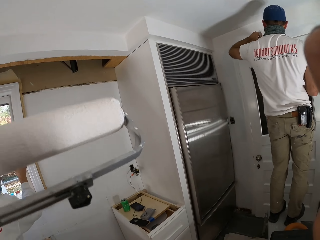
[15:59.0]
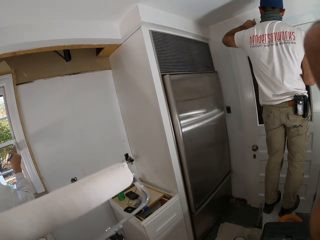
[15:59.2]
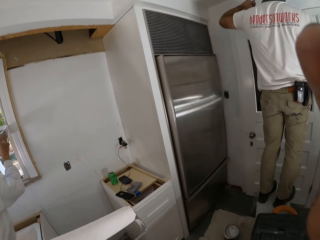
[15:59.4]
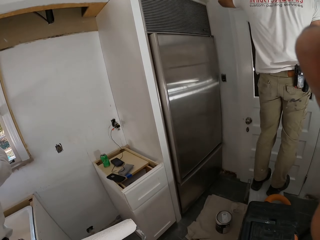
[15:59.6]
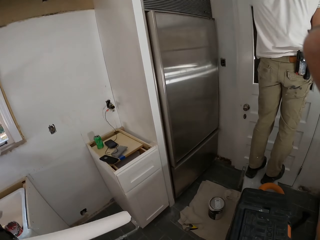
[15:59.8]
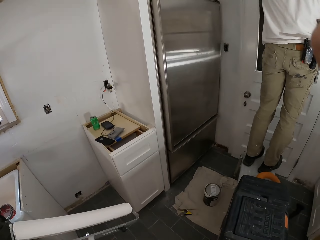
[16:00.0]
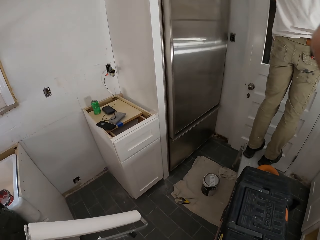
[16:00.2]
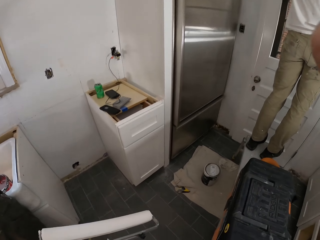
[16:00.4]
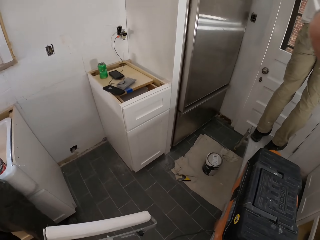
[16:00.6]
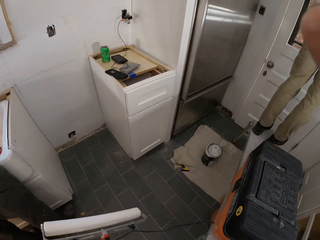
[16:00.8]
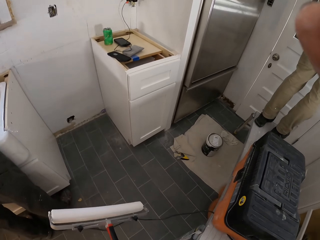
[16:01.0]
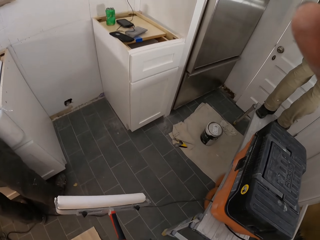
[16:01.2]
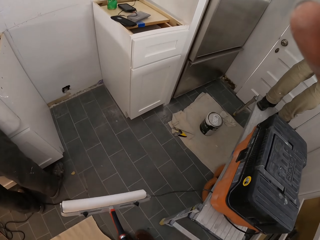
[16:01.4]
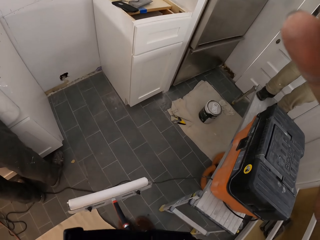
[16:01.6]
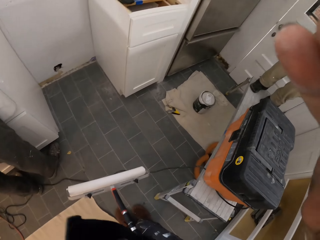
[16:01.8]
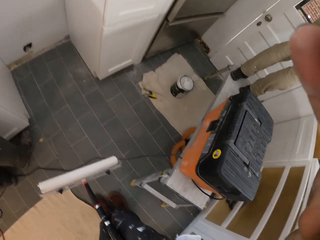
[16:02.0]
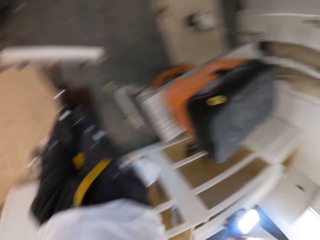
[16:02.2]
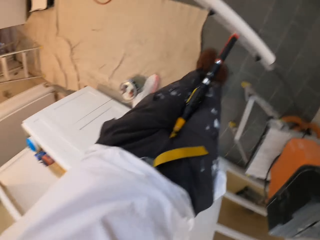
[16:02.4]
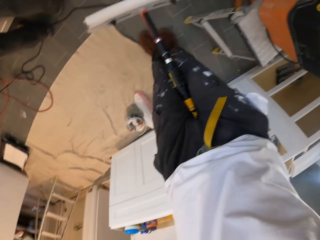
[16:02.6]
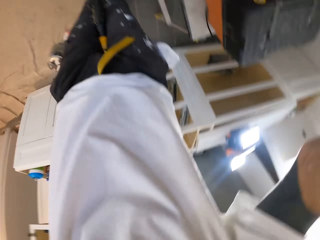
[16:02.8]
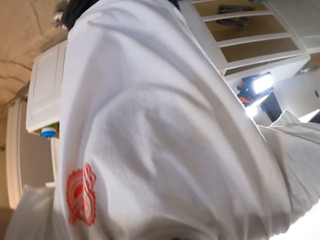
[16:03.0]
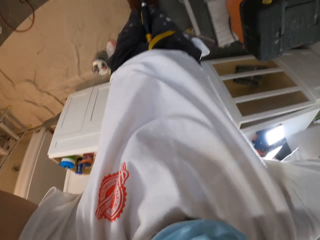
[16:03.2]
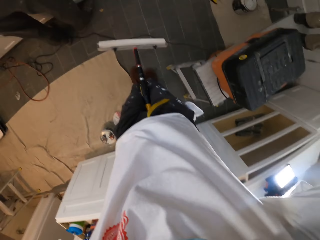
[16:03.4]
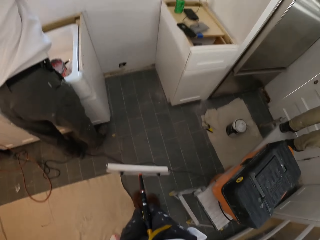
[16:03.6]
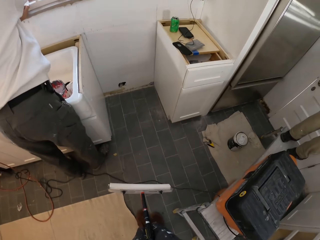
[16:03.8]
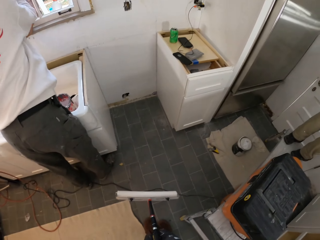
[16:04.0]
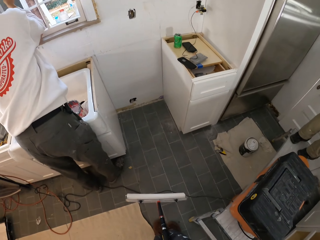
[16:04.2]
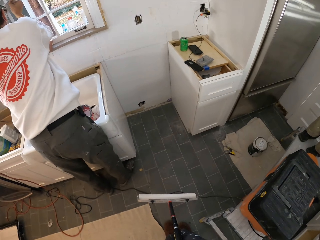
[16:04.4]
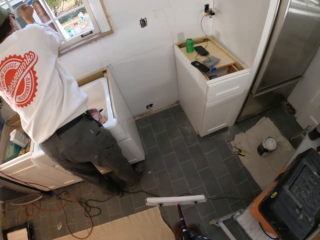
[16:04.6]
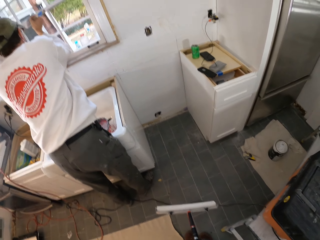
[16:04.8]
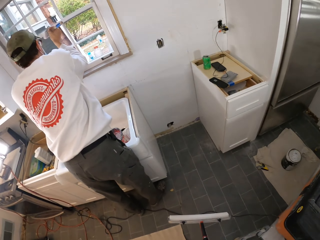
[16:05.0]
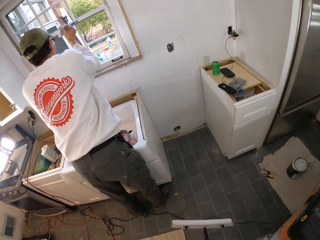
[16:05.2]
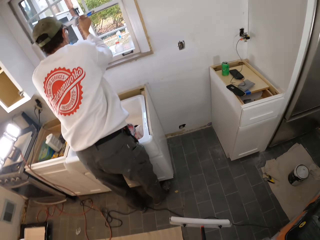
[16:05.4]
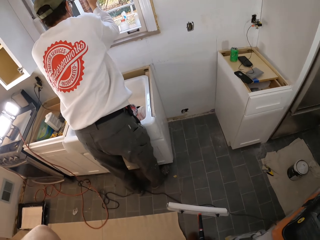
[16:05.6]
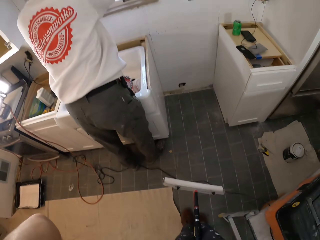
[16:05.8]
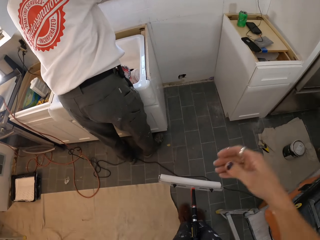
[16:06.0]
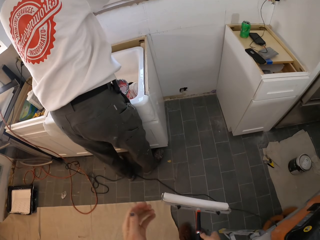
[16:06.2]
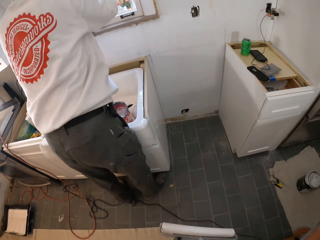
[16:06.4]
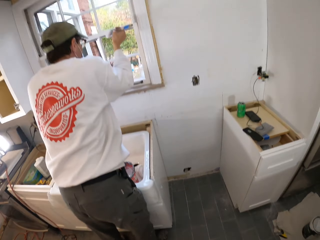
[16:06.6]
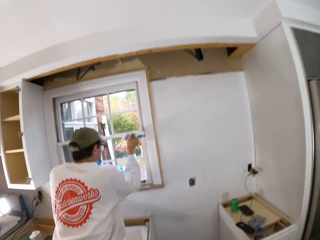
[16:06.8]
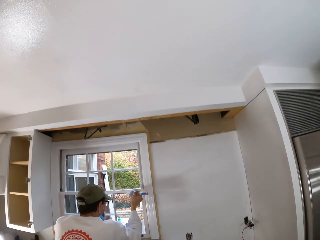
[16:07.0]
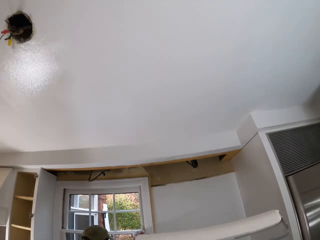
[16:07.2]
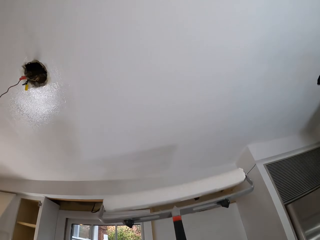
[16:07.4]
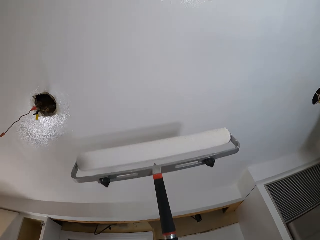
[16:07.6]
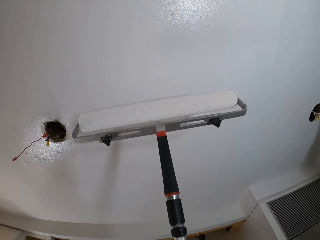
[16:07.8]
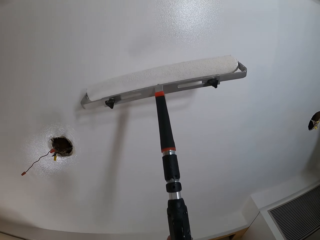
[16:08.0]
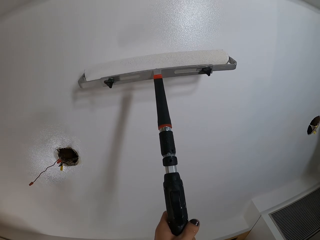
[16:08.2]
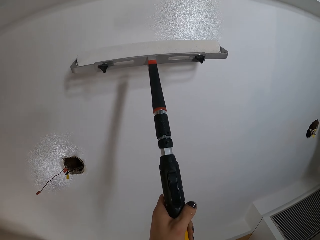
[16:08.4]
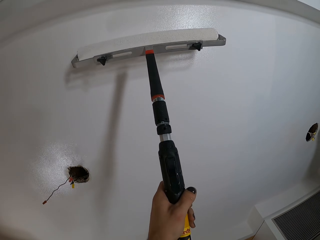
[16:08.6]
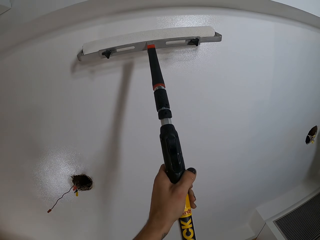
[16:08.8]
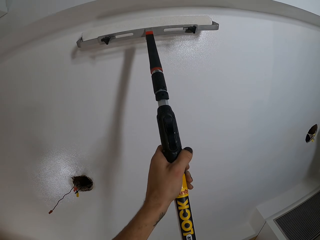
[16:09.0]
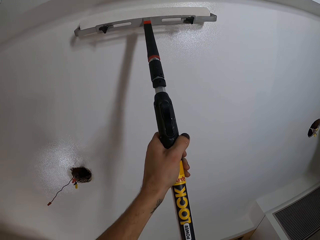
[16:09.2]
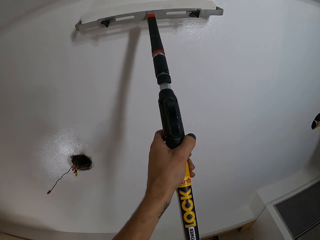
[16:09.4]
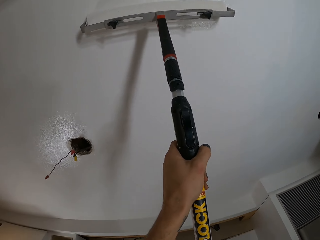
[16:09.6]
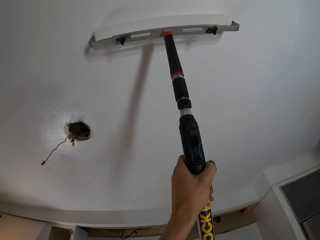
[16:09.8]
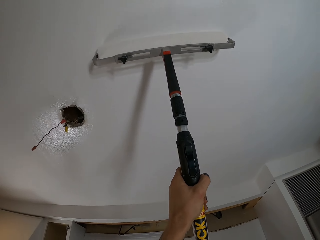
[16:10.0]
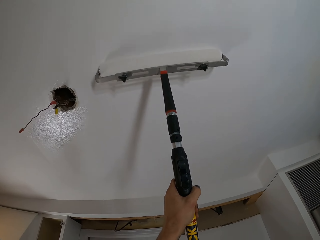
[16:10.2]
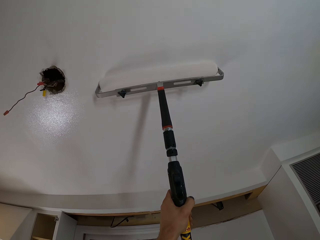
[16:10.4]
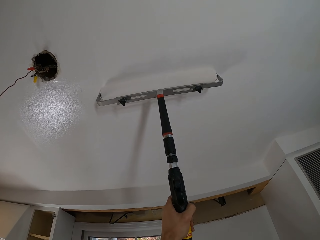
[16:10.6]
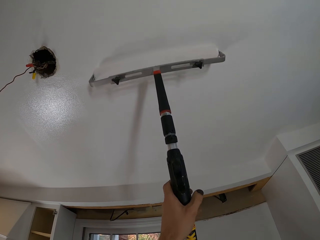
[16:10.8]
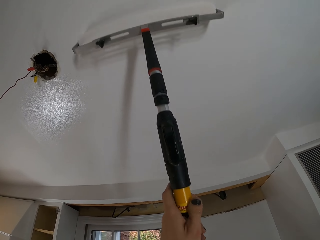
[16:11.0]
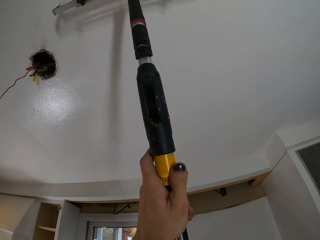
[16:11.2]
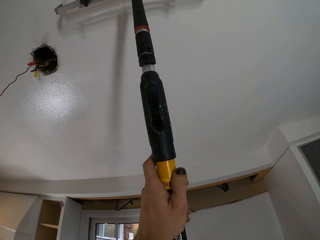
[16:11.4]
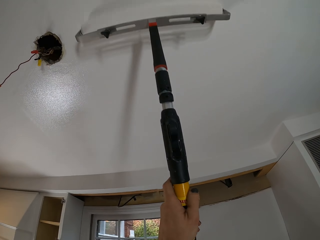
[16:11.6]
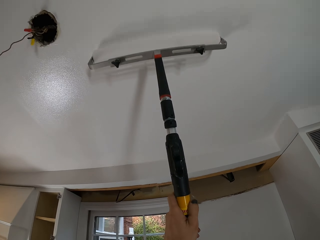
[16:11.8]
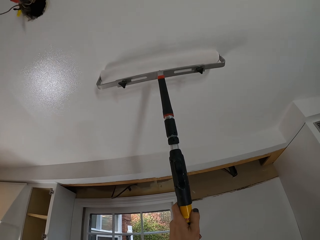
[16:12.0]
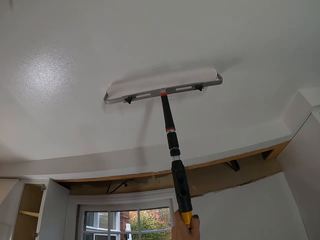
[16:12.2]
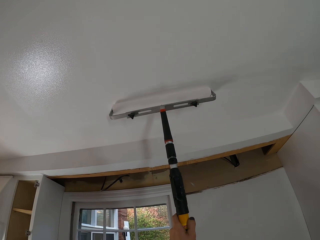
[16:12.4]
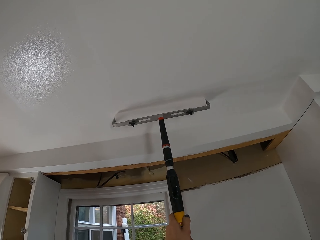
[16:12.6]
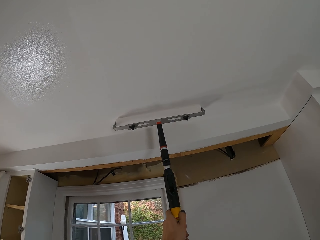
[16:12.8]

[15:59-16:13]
A man paints. The camera wearer looks around the house. Another man paints. The camera wearer lifts a paint roller. They paint on the house wall.

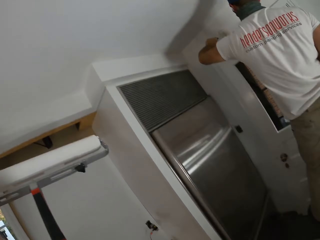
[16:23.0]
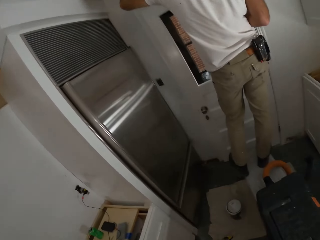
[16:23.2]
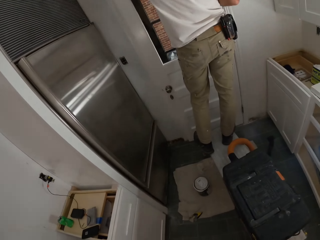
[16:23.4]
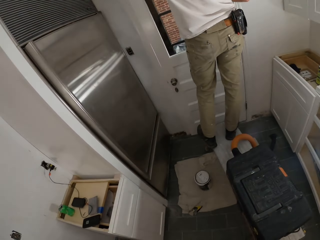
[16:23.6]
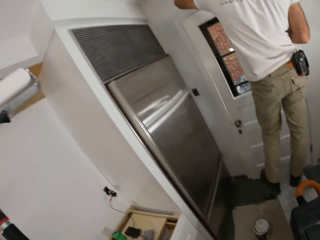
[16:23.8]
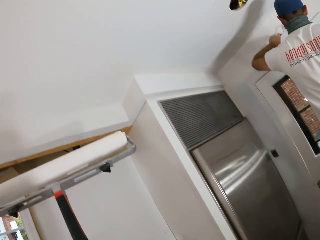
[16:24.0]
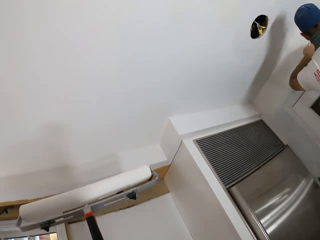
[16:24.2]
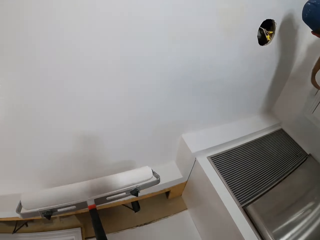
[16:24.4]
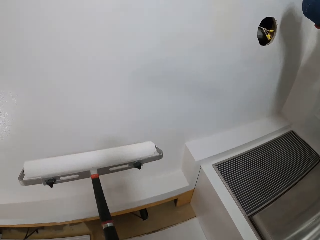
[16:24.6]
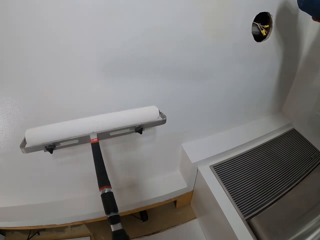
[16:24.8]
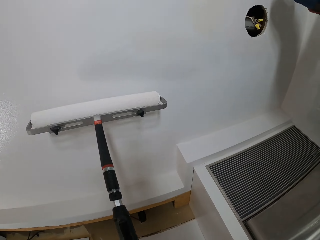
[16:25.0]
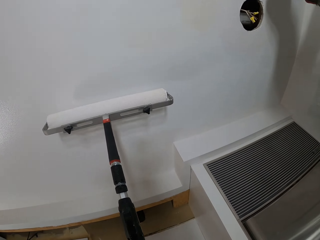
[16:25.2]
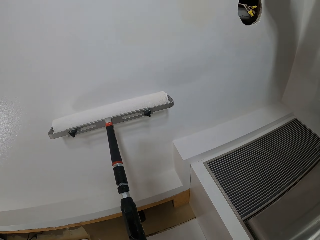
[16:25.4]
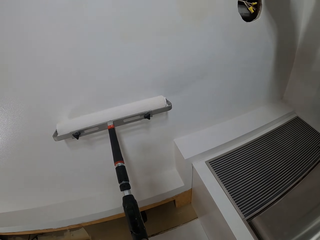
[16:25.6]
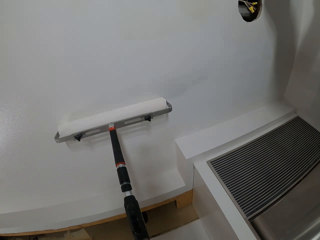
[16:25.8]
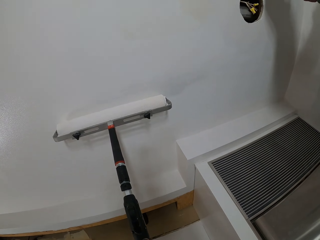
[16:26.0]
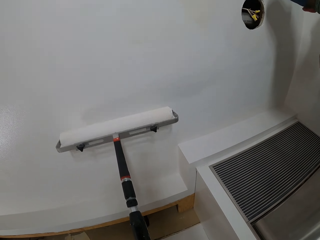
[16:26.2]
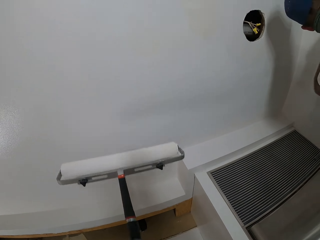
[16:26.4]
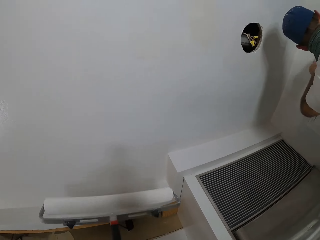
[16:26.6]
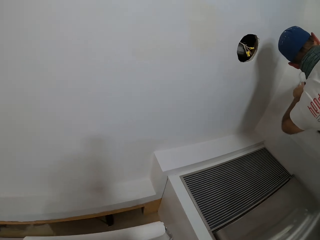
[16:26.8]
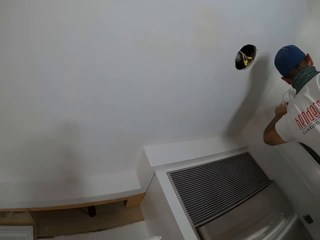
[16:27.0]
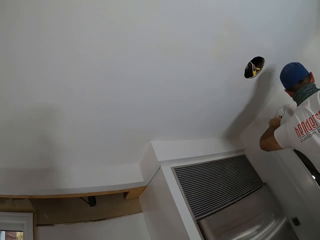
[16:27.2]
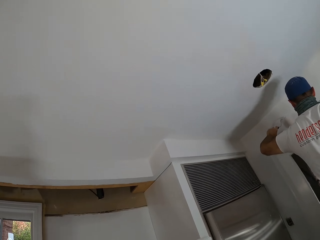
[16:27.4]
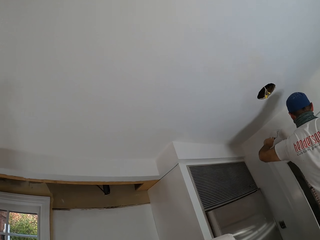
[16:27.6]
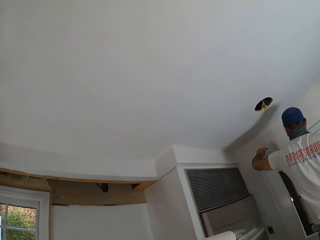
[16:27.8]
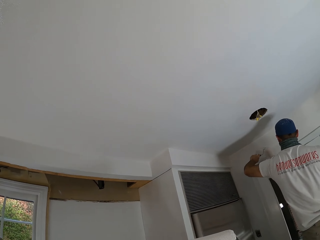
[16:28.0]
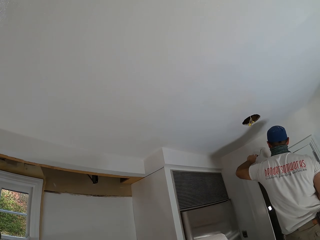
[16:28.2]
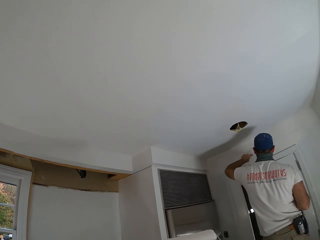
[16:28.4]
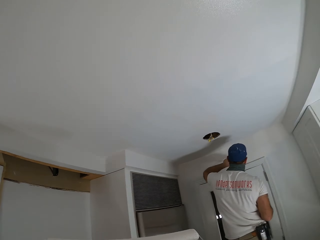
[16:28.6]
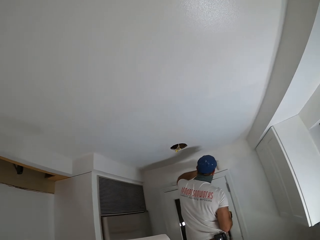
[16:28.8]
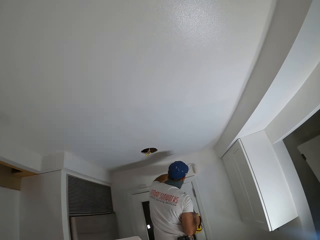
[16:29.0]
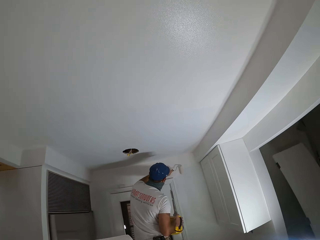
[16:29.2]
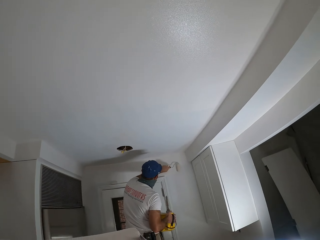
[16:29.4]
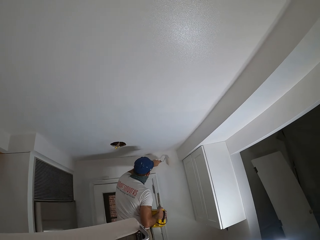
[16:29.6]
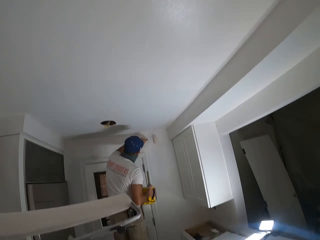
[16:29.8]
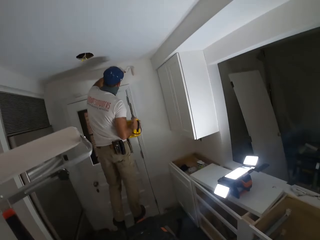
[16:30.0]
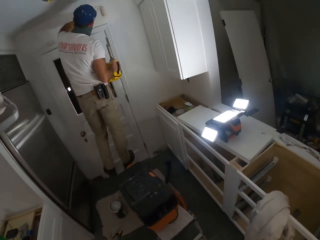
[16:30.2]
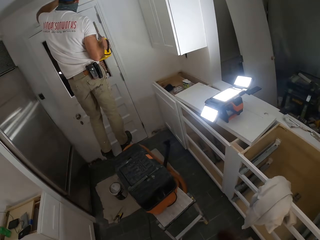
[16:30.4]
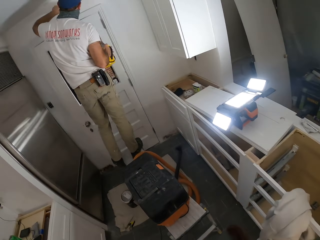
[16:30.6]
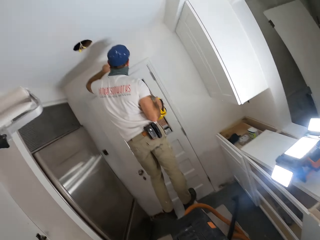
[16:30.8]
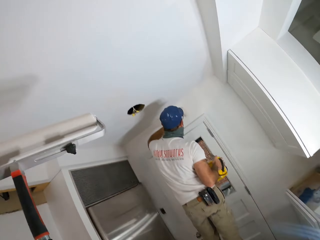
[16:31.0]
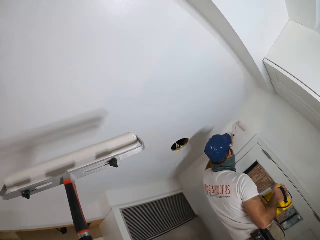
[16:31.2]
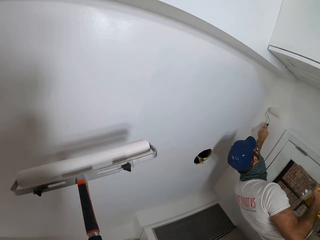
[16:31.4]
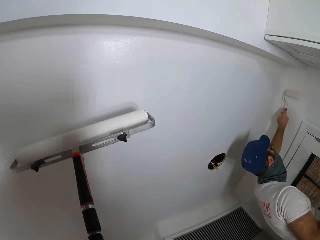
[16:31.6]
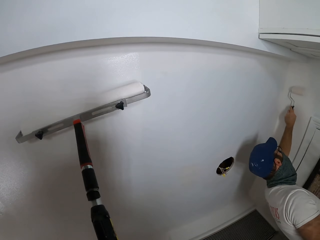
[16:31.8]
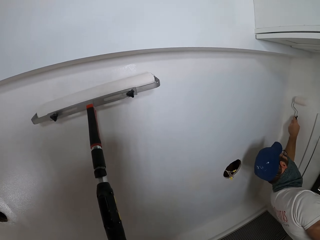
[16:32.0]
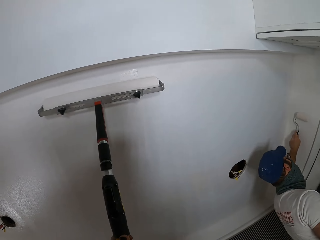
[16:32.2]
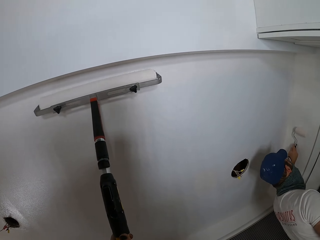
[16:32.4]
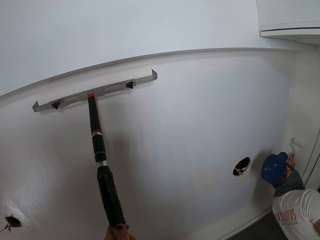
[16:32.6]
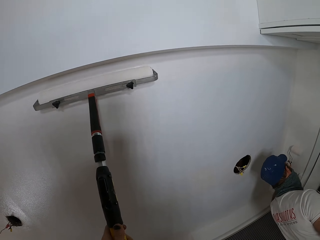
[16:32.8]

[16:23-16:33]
The camera wearer looks around the house. A man paints. The camera wearer lowers the paint roller. They paint on the house wall. They lift the roller. They look around the house. They lower the roller. The man paints. The camera wearer paints.
